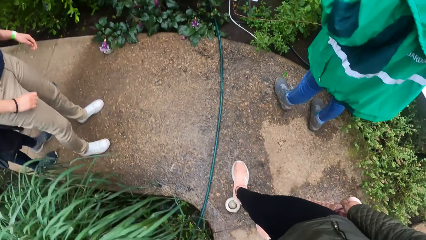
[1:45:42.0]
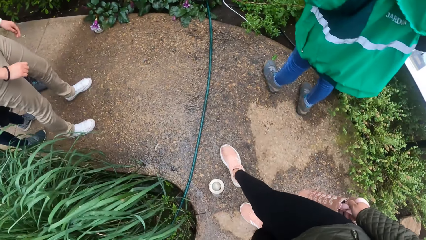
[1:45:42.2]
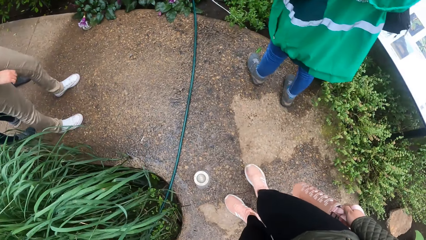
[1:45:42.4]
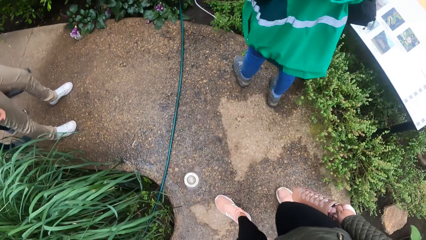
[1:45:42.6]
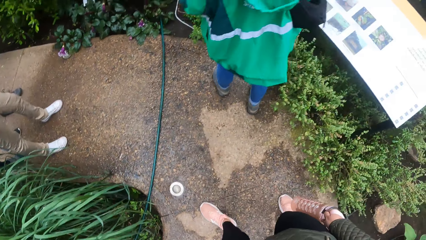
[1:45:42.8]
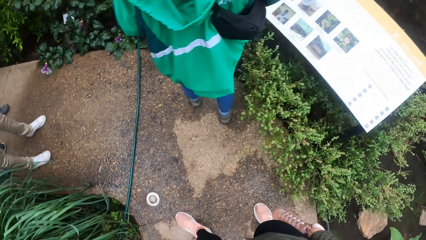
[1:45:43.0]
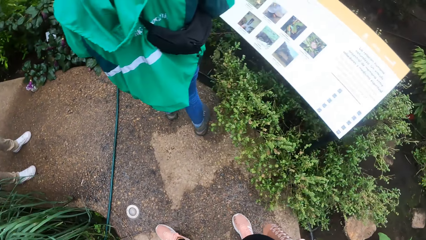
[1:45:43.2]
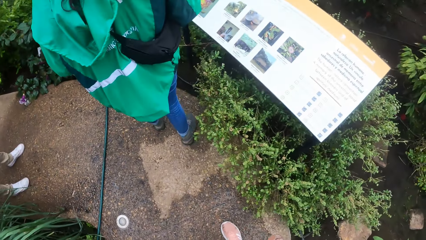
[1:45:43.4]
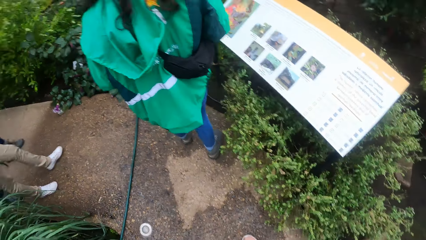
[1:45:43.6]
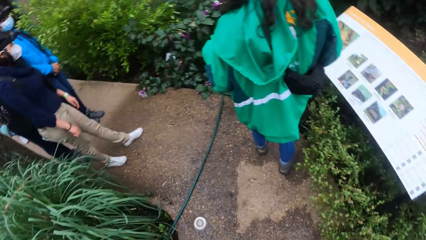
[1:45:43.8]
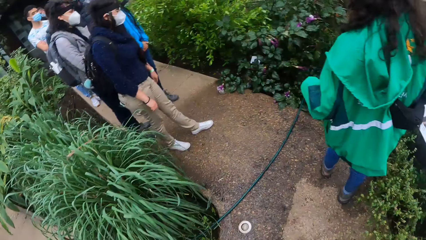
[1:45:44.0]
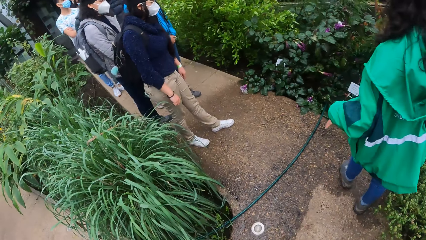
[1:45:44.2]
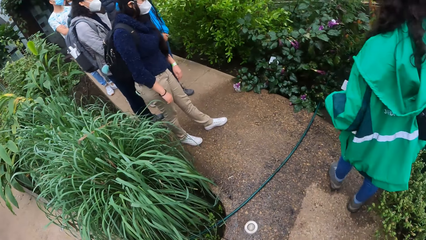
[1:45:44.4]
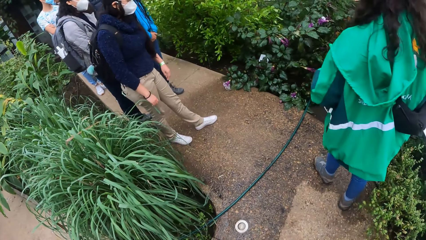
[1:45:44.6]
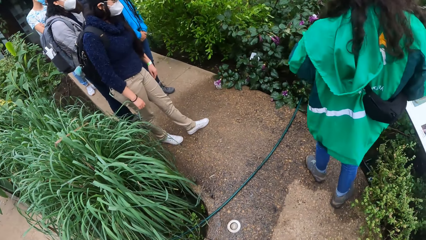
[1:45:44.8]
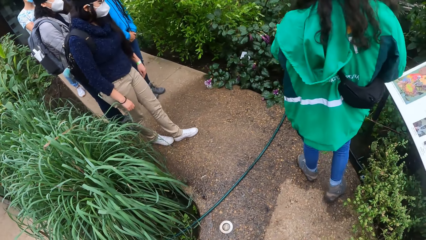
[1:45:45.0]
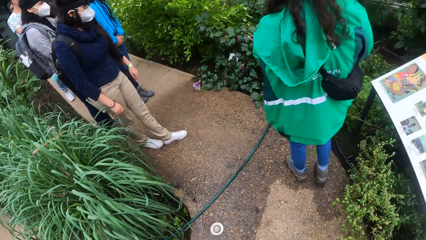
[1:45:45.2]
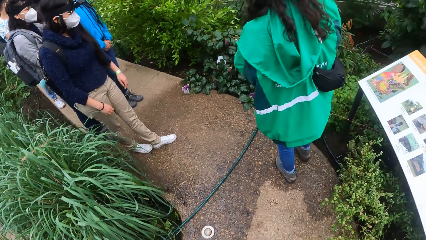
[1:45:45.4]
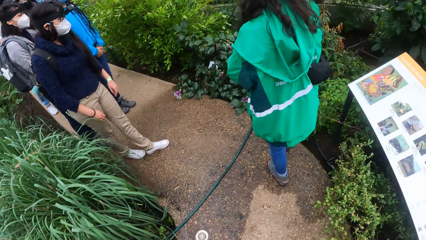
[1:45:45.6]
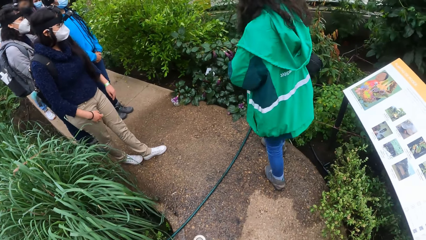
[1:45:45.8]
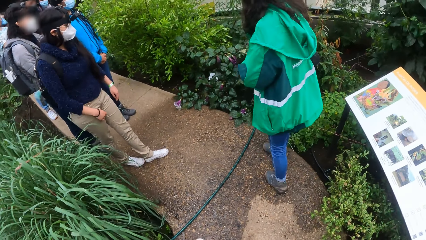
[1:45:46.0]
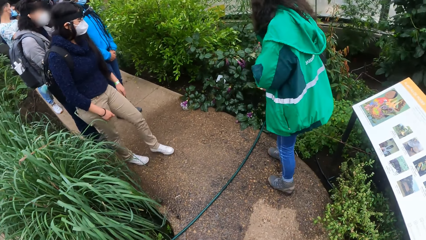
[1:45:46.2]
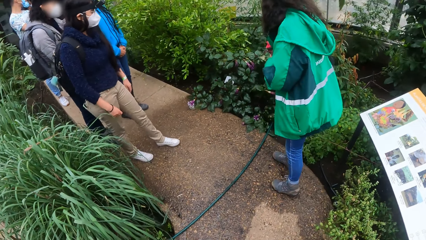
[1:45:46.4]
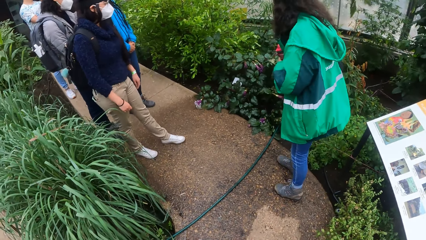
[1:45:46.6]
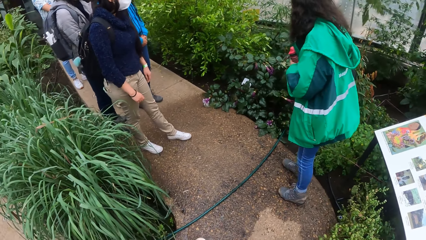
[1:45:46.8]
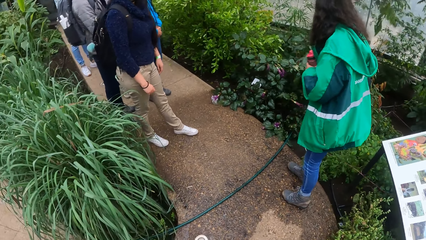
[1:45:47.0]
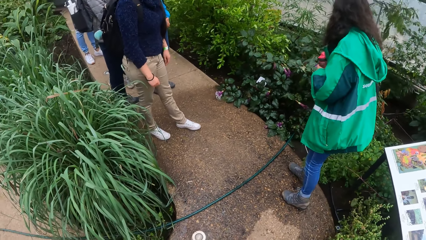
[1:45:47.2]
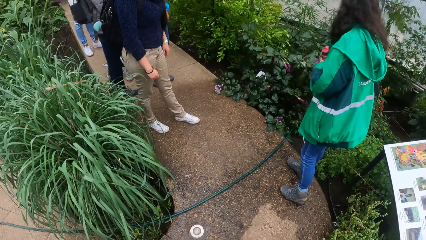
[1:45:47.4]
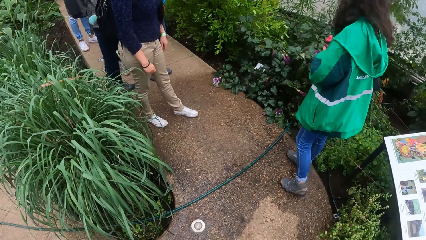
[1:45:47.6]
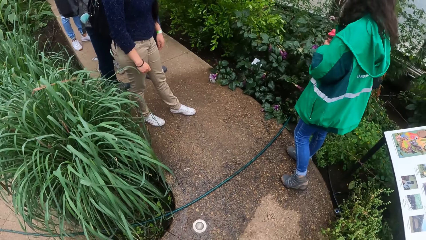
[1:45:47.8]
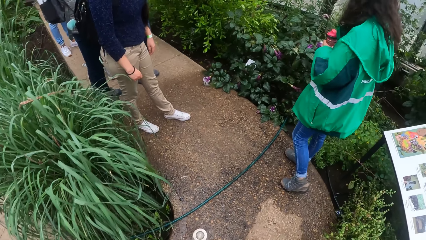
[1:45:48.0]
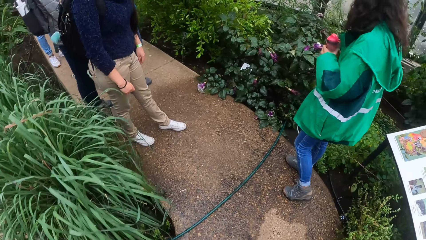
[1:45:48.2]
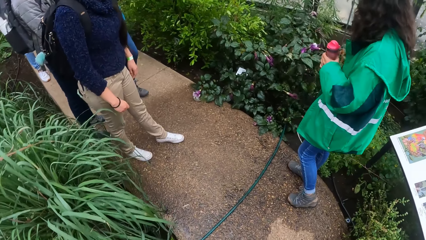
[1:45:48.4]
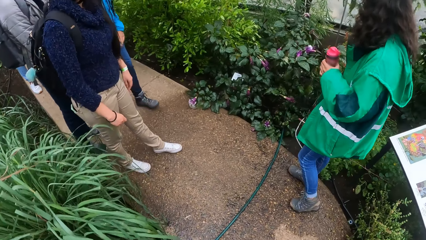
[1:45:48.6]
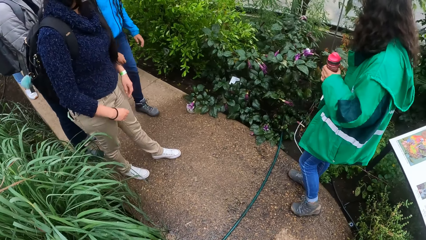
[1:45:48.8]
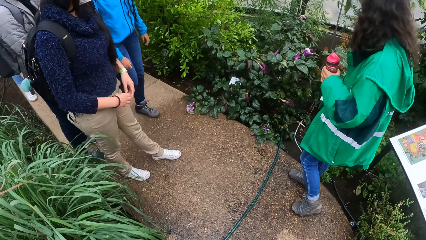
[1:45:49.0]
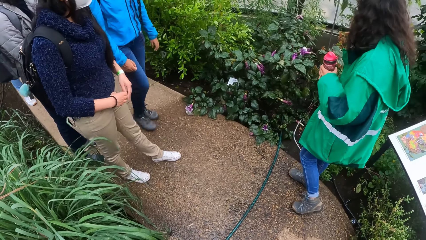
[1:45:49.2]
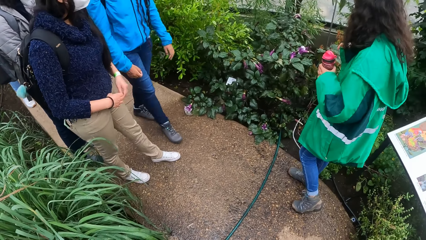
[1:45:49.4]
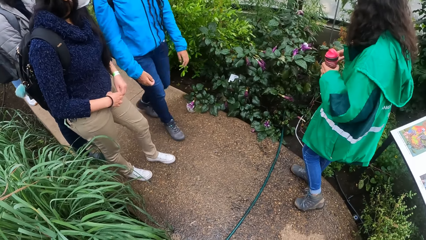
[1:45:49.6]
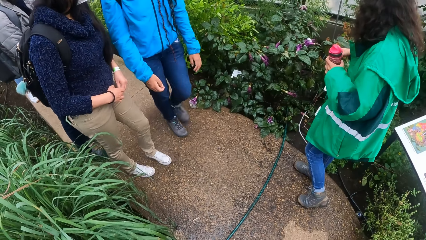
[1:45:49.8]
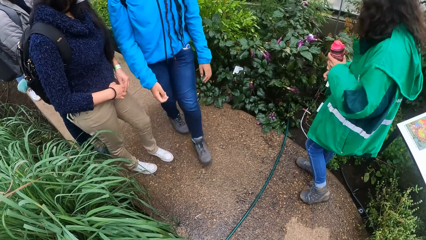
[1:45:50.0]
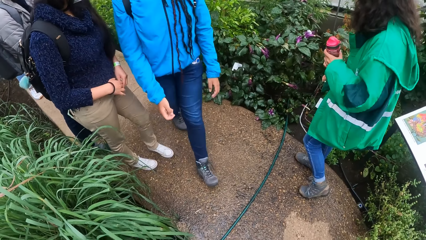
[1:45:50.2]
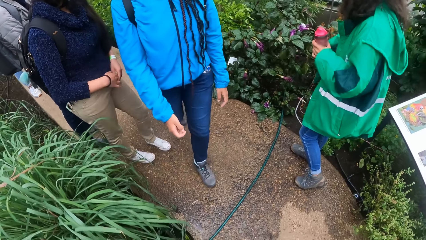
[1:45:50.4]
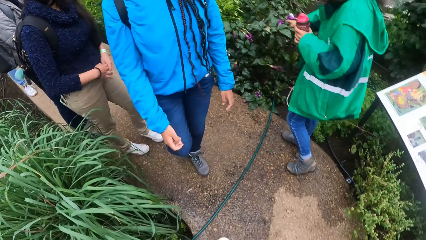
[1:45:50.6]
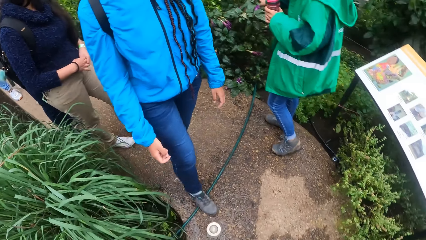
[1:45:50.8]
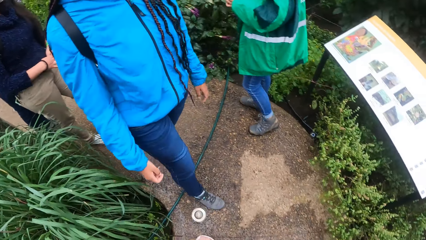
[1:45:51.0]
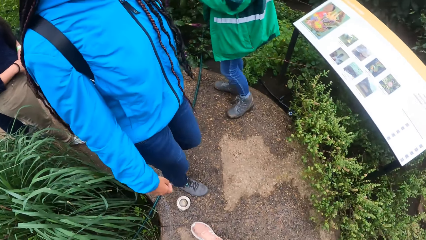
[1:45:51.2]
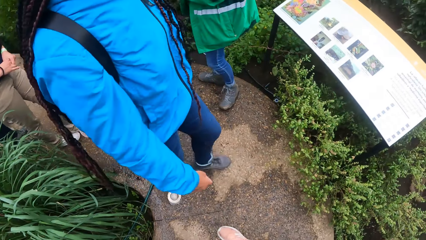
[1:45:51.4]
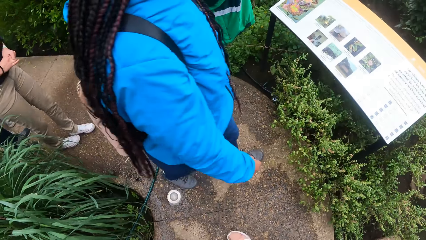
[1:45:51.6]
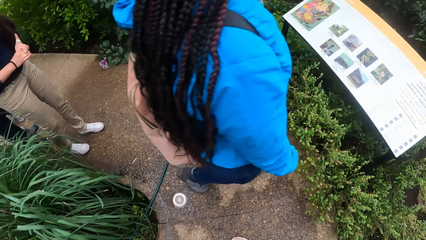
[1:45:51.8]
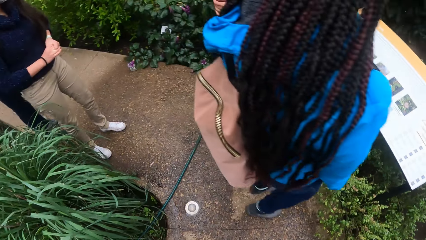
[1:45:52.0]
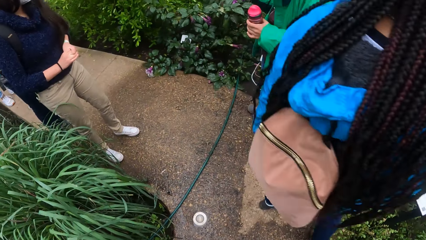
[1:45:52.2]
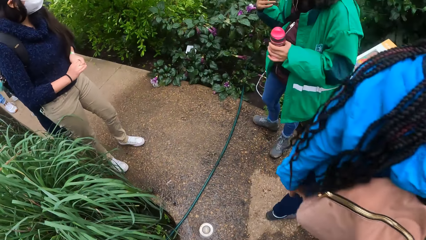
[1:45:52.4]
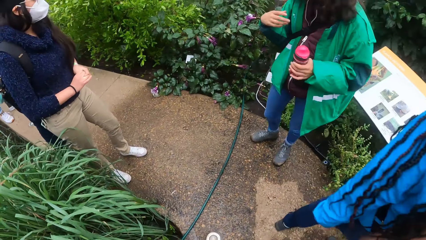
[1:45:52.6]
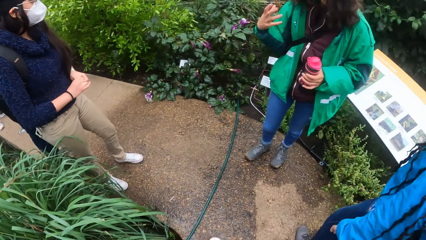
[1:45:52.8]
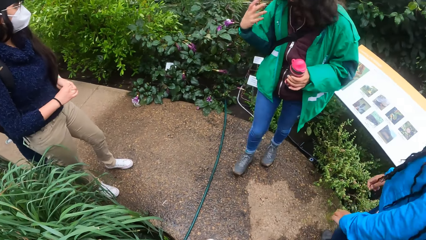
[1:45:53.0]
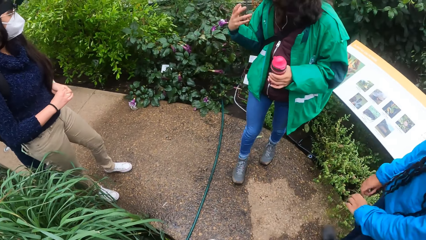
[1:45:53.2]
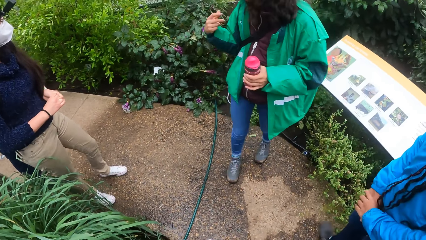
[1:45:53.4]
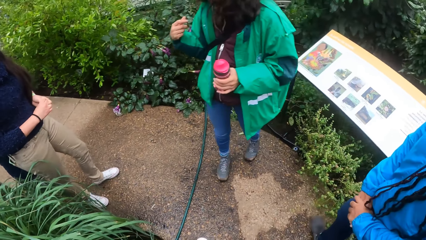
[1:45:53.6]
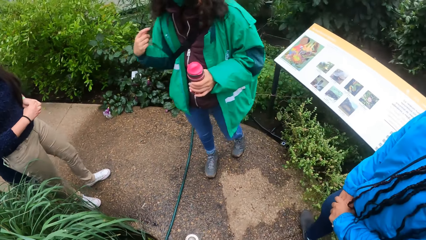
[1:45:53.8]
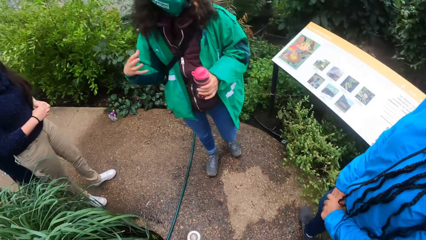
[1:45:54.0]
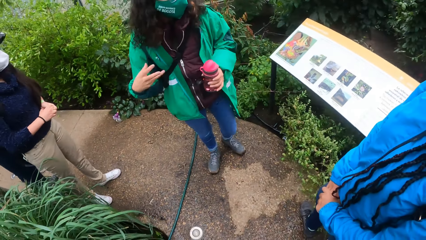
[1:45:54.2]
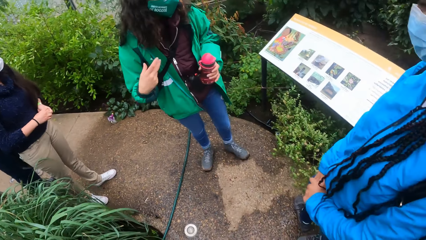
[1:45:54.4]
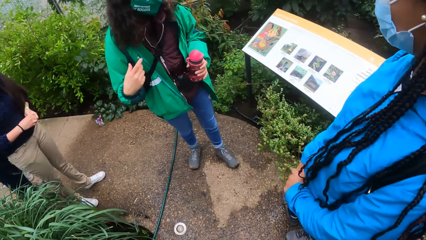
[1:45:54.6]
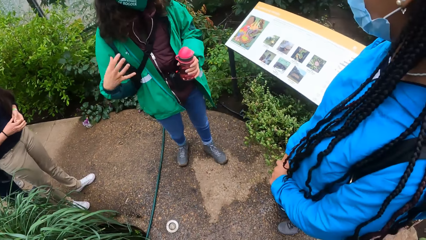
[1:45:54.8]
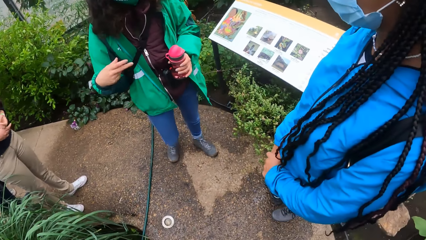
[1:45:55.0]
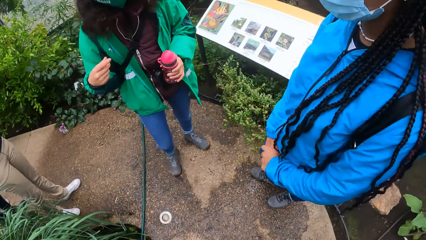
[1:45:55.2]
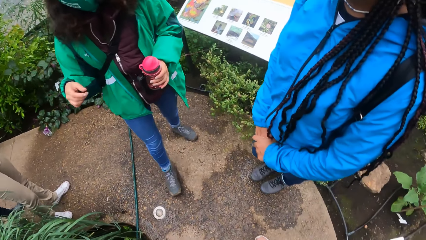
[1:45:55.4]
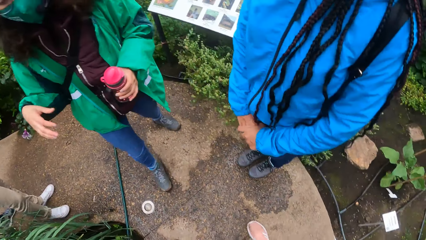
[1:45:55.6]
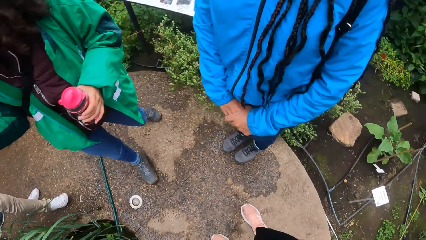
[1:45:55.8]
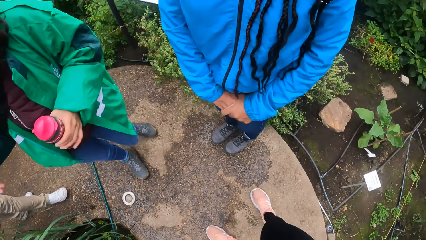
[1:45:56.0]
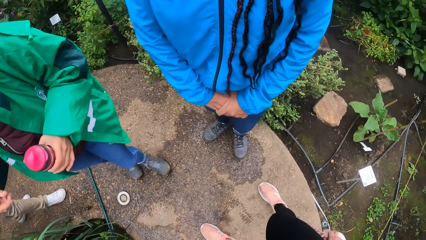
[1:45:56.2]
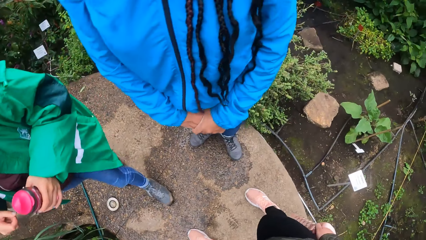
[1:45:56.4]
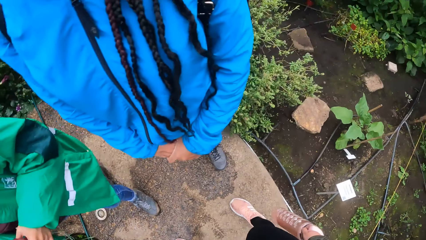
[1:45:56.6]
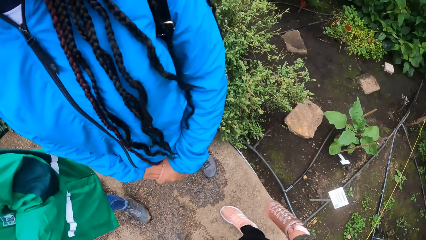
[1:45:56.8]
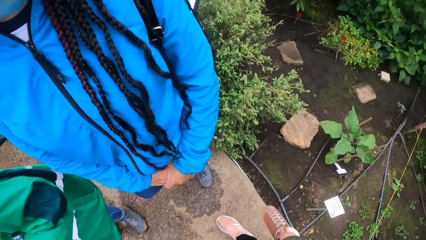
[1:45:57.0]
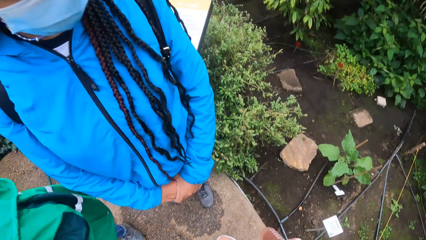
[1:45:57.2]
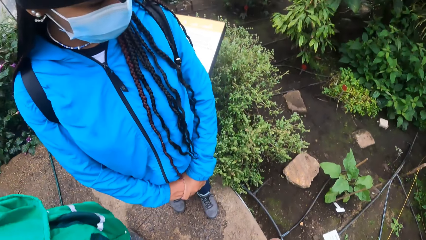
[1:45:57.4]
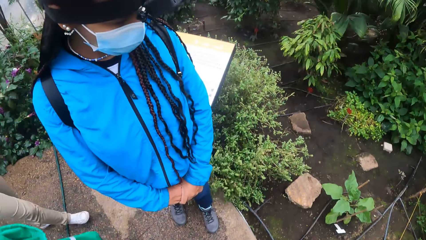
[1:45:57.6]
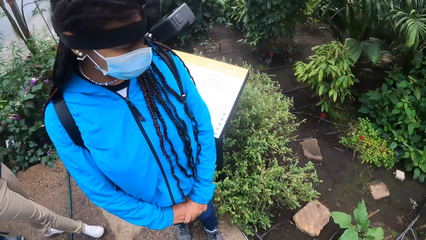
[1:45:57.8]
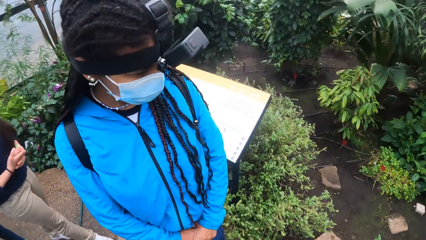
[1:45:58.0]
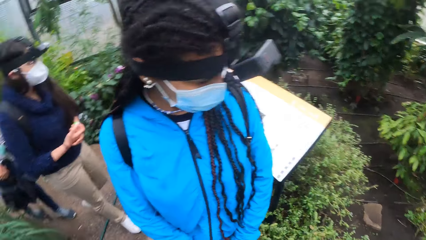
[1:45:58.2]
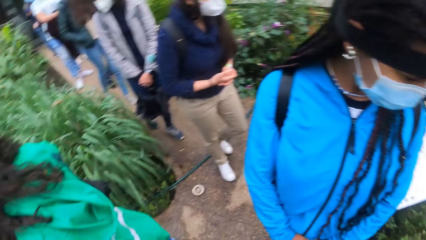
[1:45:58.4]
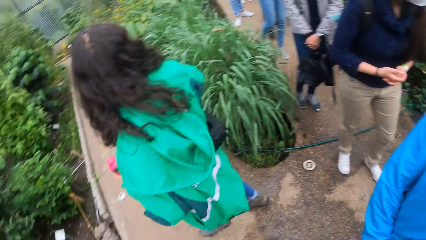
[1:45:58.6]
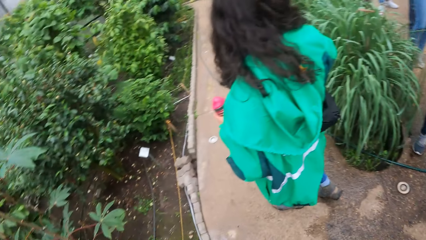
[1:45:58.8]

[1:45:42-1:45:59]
The camera wearer looks around. A man walks towards the camera wearer. A lady talks to the group.
